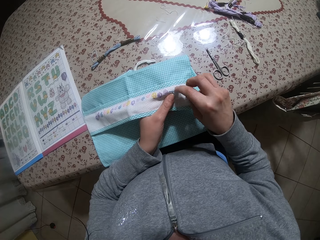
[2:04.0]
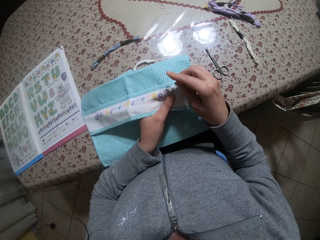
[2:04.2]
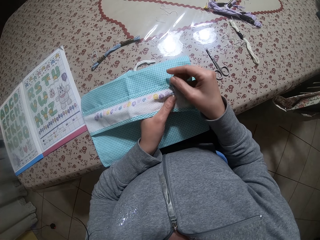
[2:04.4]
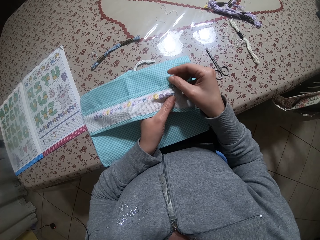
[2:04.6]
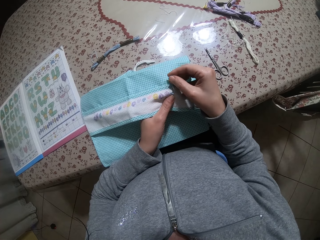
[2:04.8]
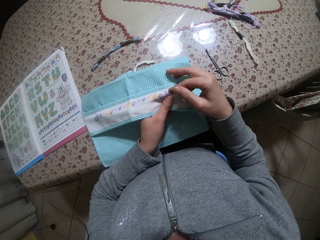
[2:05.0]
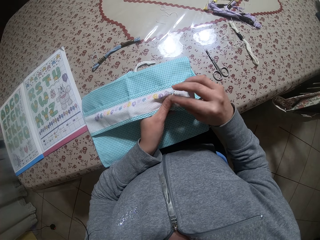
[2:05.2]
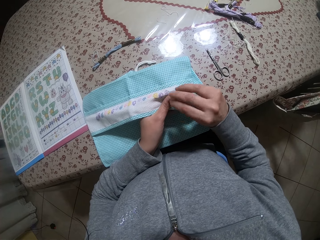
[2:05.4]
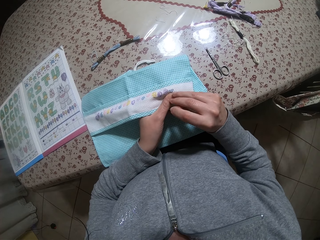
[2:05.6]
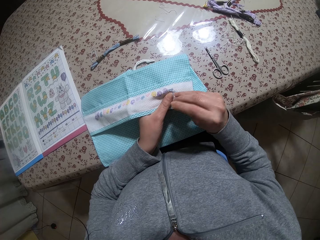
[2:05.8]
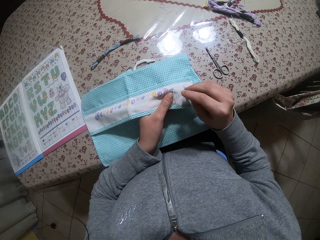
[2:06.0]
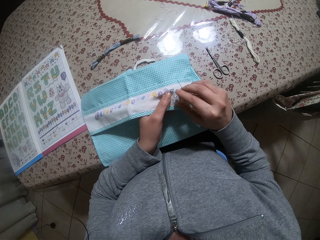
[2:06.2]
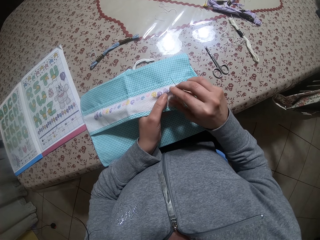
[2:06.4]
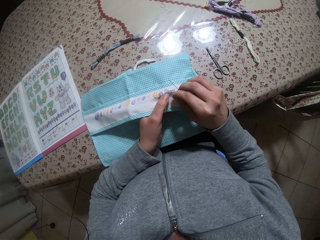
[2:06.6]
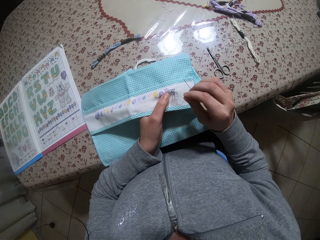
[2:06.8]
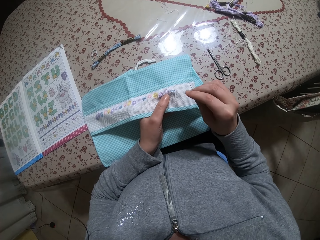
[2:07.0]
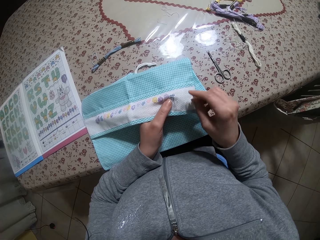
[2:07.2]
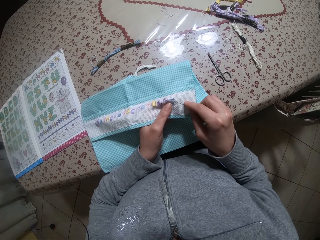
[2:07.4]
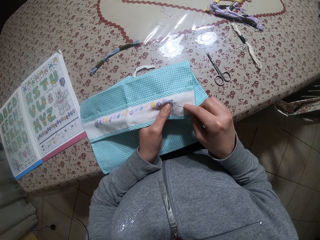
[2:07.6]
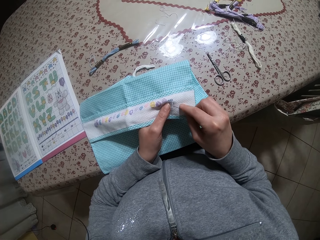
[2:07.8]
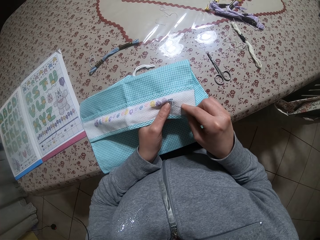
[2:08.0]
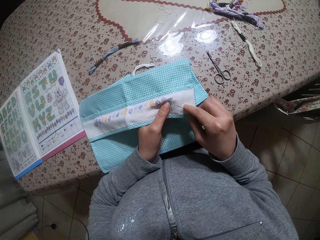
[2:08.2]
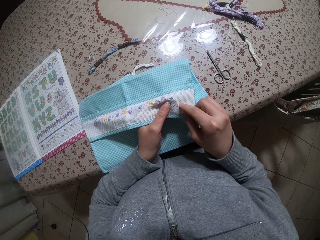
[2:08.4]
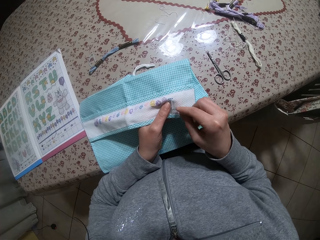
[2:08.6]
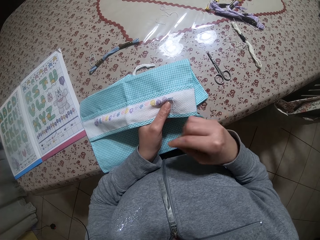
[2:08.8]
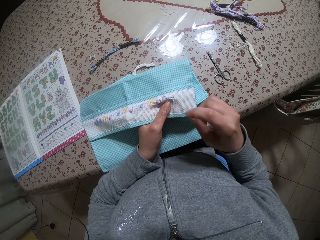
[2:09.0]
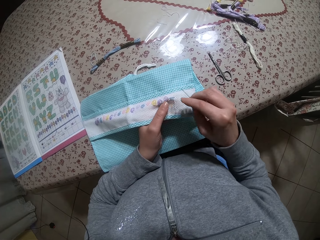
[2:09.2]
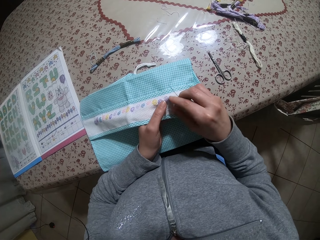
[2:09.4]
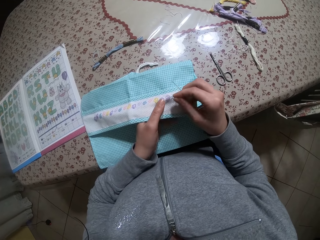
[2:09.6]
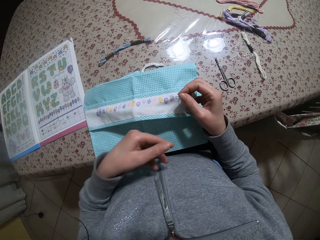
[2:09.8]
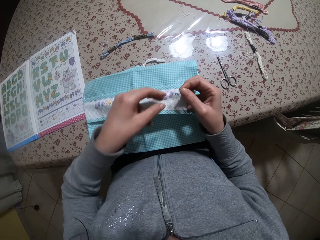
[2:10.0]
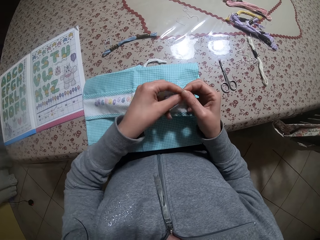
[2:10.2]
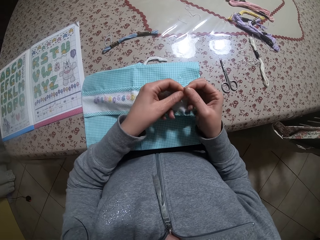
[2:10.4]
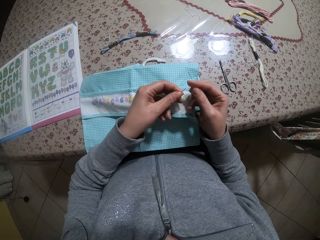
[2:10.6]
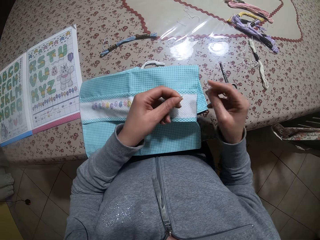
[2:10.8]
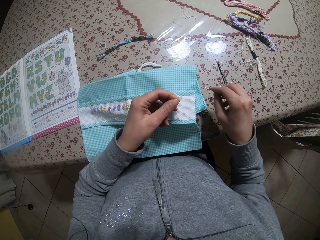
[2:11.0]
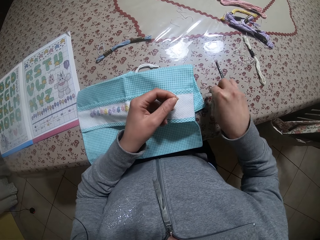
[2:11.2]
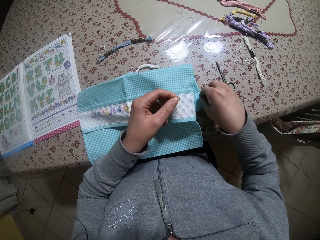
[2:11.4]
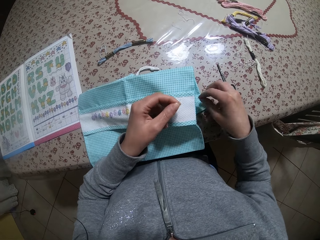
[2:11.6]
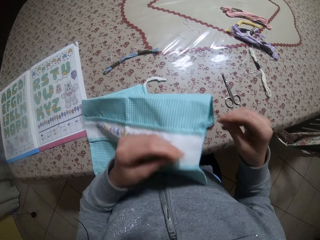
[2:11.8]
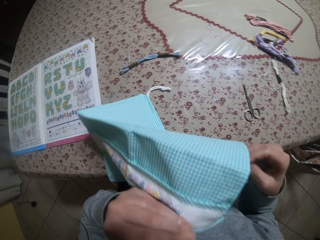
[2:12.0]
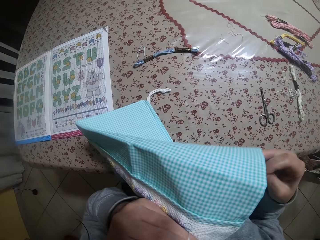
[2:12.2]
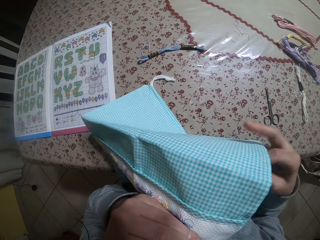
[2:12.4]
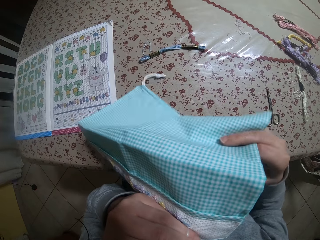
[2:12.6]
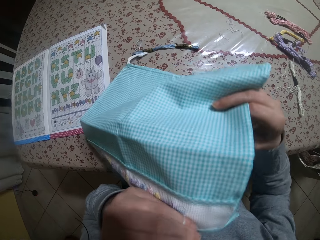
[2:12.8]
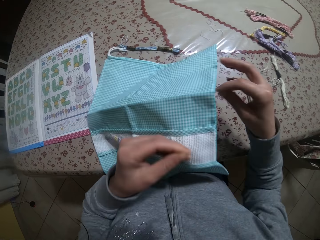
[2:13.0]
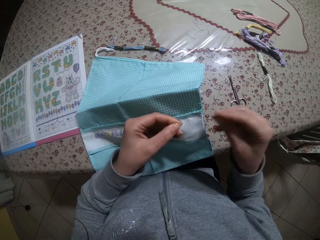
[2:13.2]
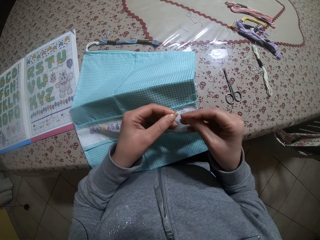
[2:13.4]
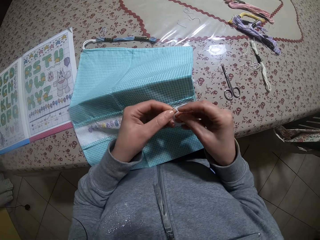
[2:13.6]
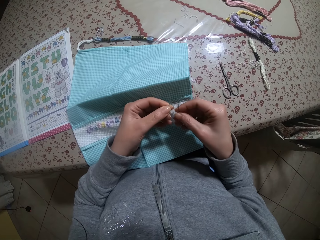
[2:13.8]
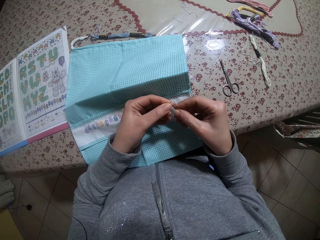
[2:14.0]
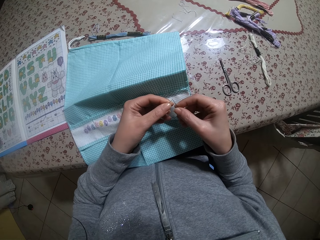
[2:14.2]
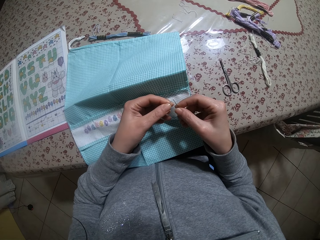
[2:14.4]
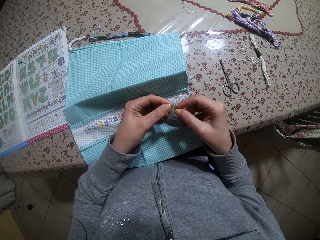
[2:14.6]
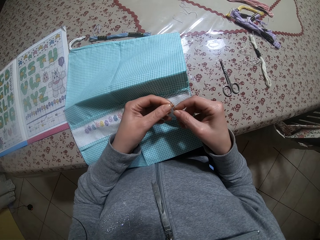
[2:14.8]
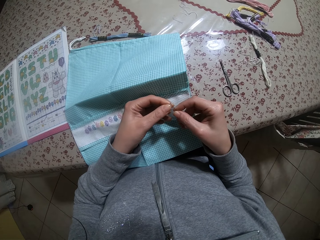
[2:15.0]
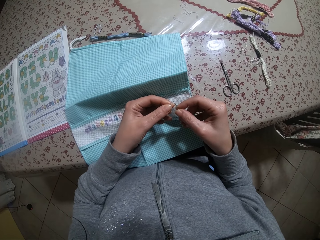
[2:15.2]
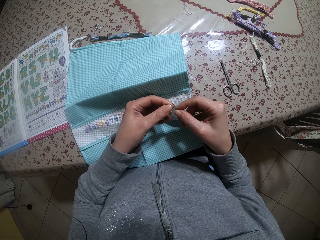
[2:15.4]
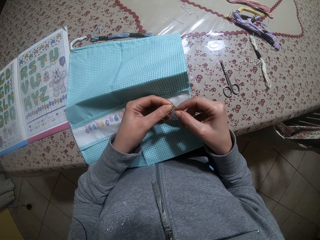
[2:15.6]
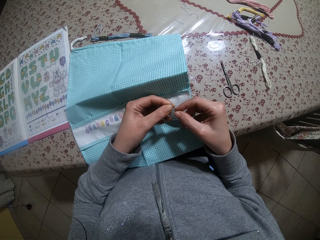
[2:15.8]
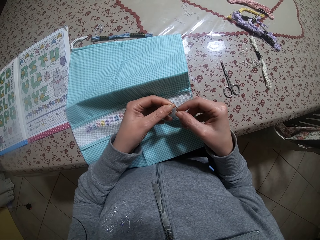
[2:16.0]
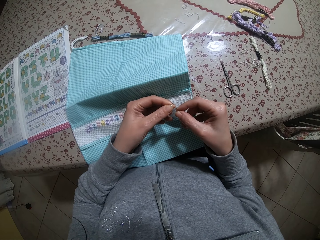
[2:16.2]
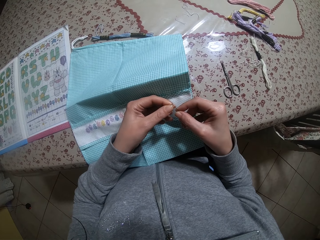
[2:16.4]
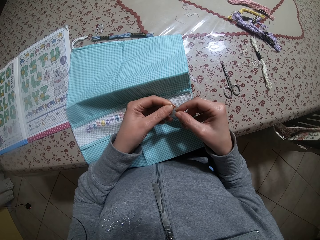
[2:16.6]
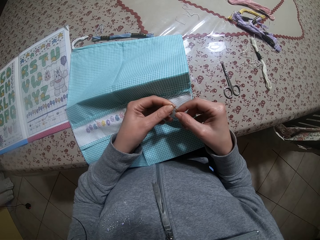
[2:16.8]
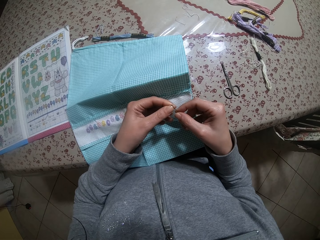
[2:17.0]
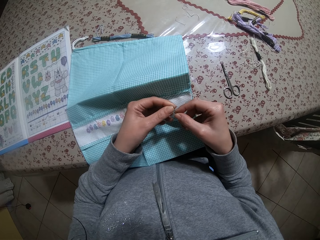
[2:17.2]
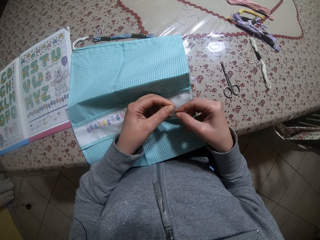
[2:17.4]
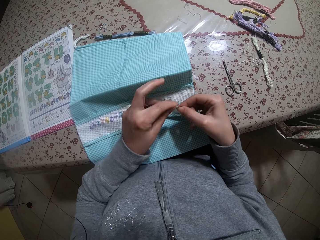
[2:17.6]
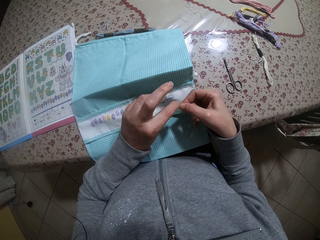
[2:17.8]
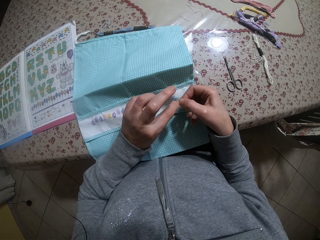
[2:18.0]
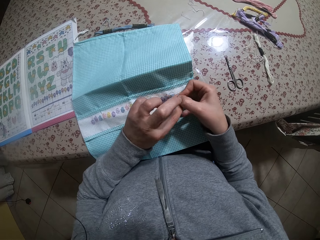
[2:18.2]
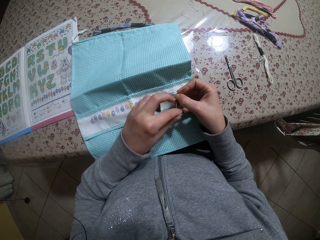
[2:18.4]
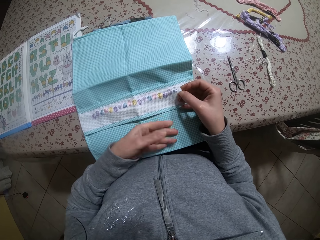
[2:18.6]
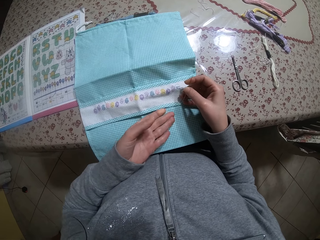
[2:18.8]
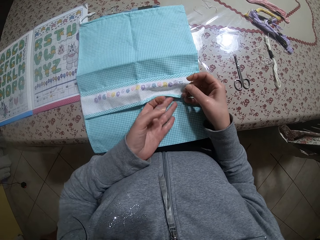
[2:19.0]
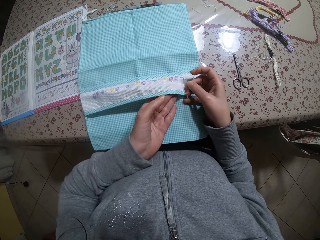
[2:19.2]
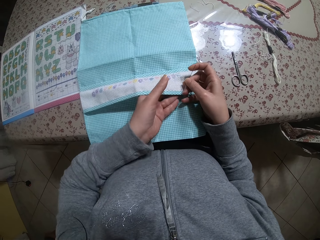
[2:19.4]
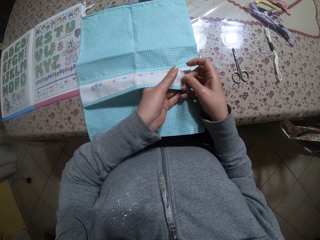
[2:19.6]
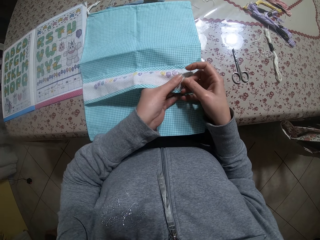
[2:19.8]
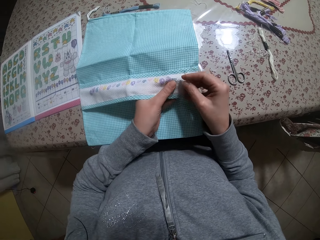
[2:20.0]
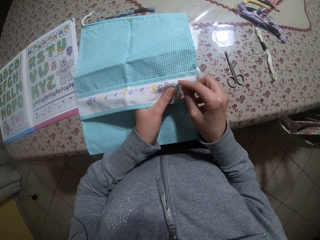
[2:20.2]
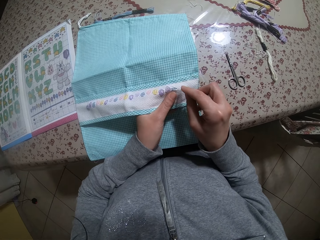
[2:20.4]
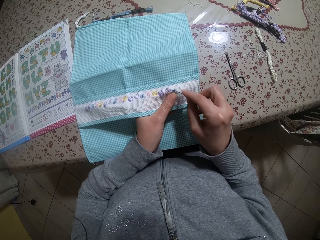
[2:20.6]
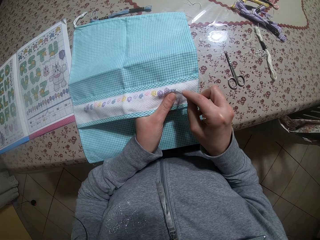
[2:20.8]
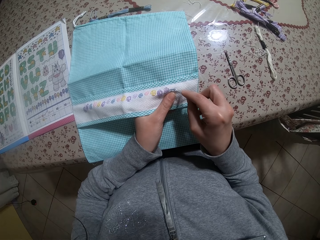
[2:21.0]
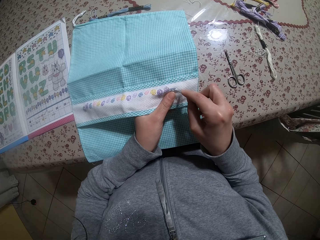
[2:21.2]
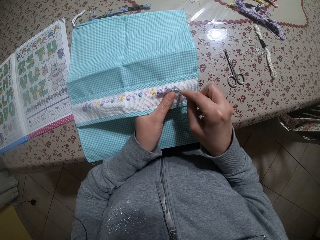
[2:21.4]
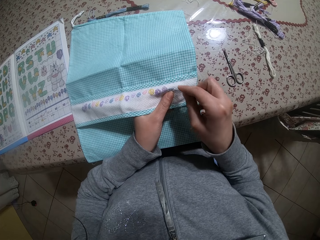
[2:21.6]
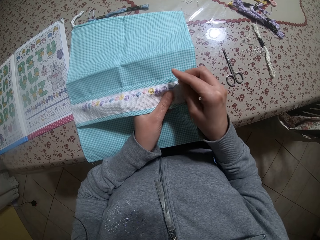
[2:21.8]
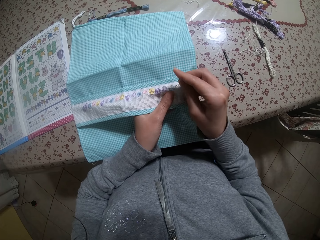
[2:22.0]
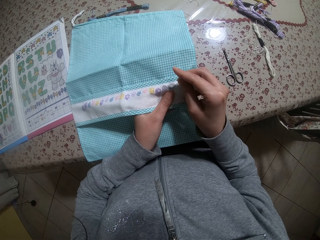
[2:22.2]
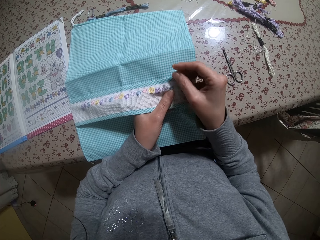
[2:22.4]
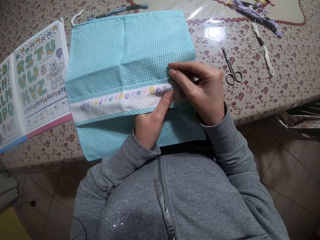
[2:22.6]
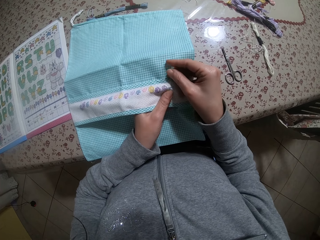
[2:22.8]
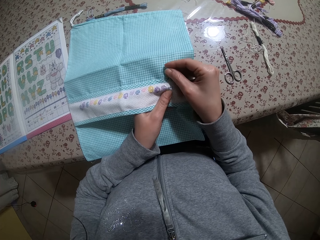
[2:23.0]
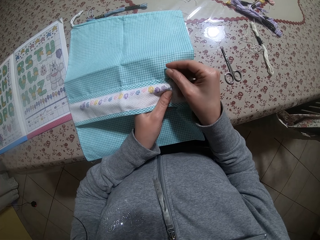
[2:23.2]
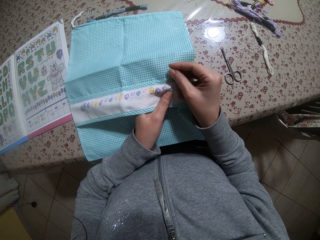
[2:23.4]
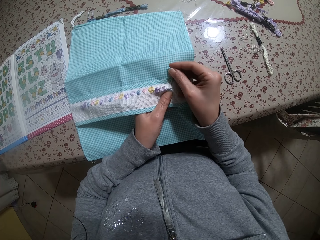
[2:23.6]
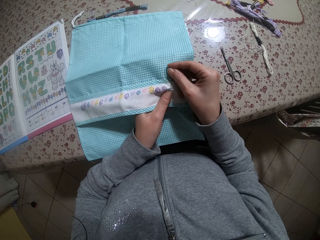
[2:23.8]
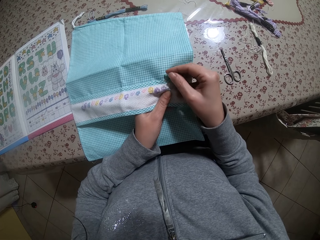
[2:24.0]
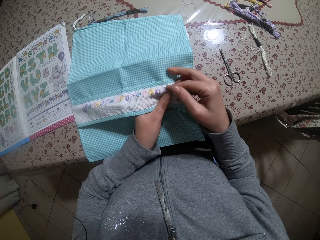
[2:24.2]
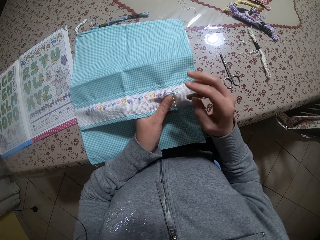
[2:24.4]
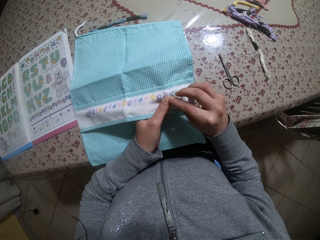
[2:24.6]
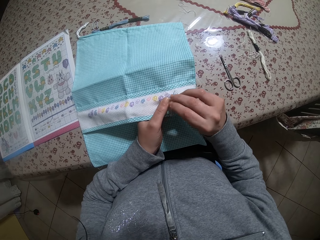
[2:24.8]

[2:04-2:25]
The camera wearer removes the piece of thread from the needle with his right hand. He puts one end of the piece of thread in his mouth with his left hand. He puts one end of the piece of thread through the needle with both hands. He creates the design on the napkin with the needle and thread in his right hand.
